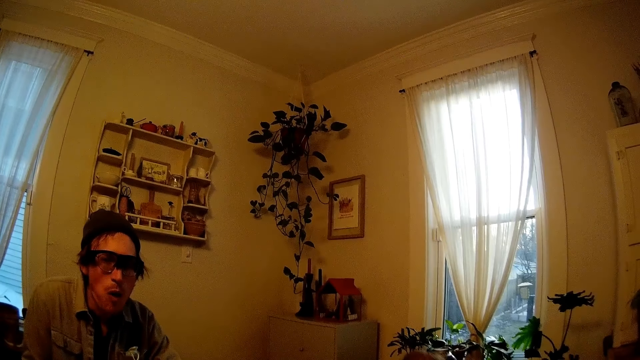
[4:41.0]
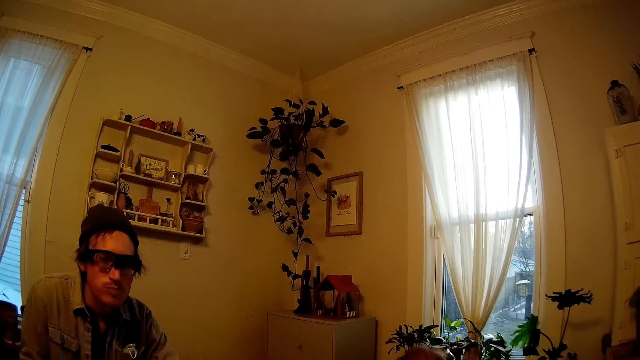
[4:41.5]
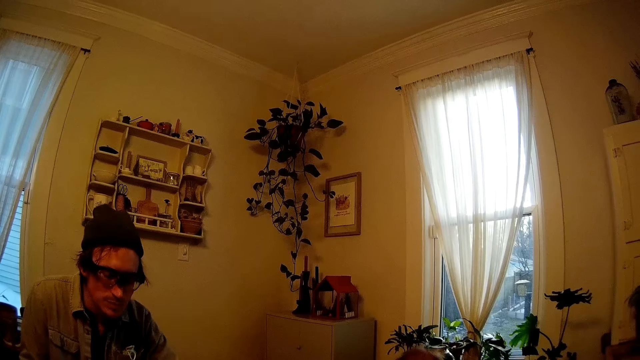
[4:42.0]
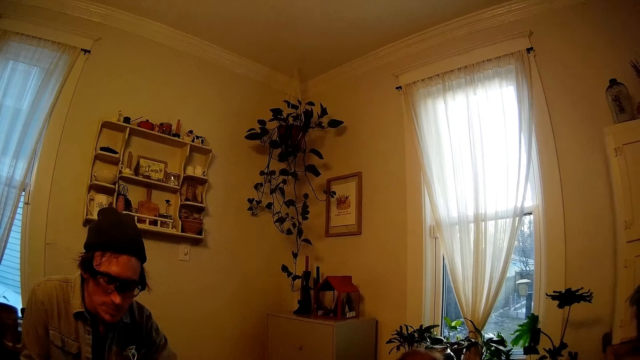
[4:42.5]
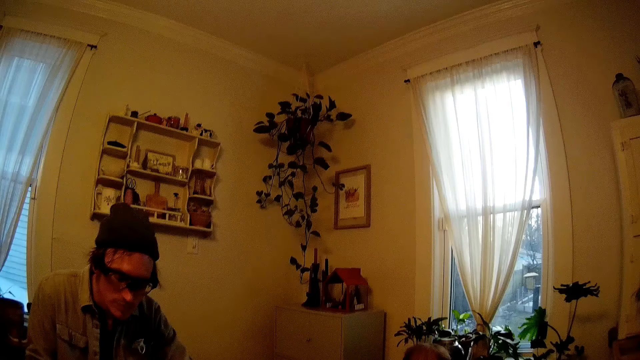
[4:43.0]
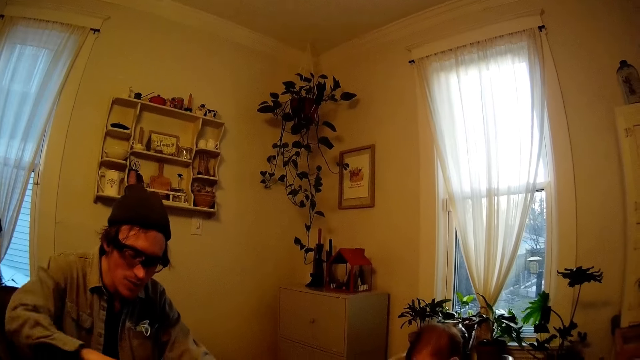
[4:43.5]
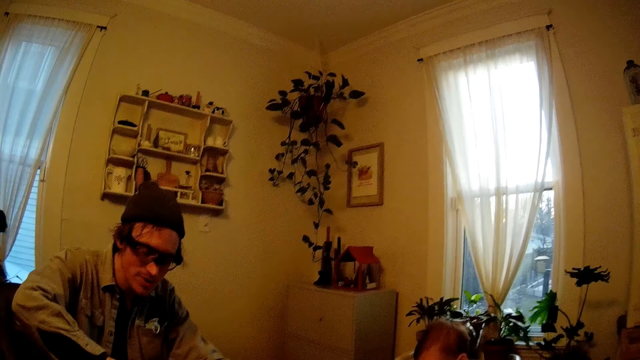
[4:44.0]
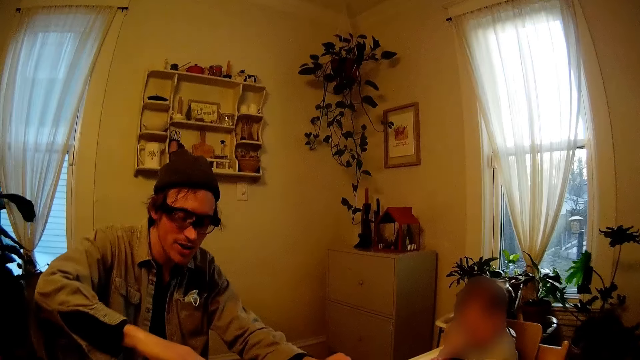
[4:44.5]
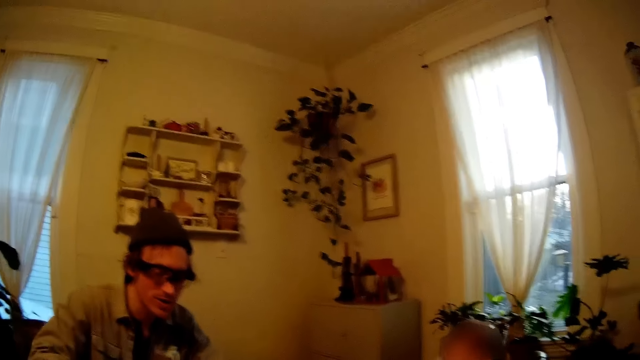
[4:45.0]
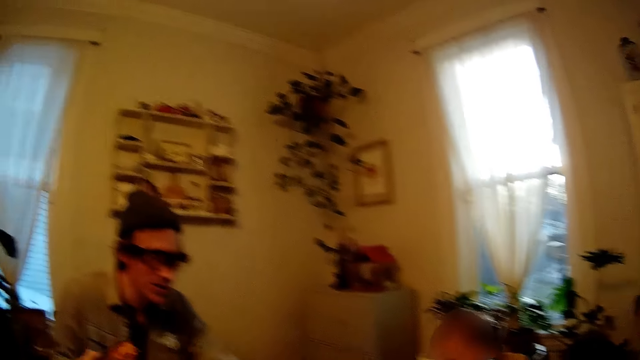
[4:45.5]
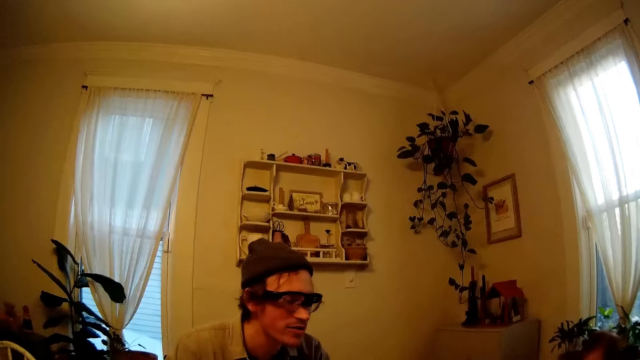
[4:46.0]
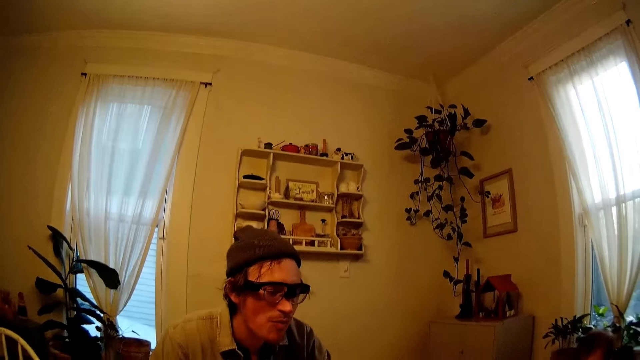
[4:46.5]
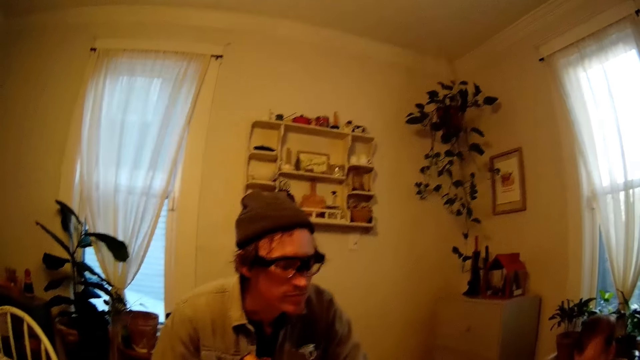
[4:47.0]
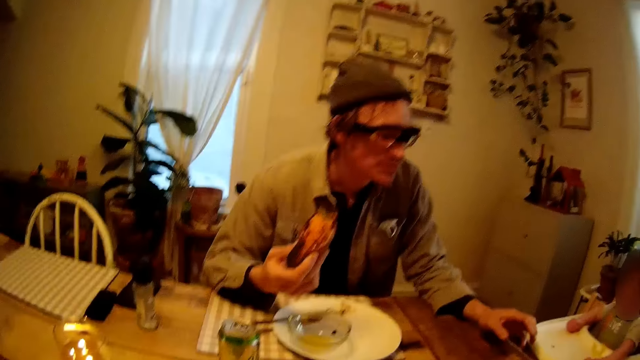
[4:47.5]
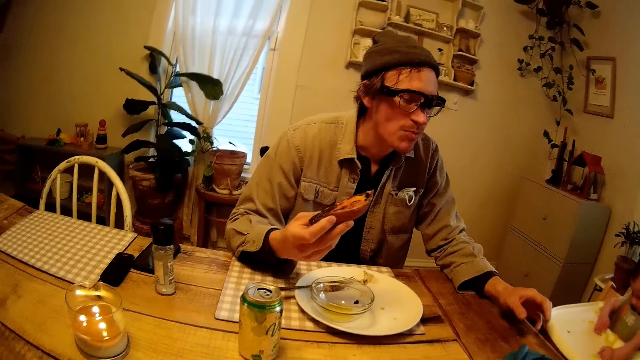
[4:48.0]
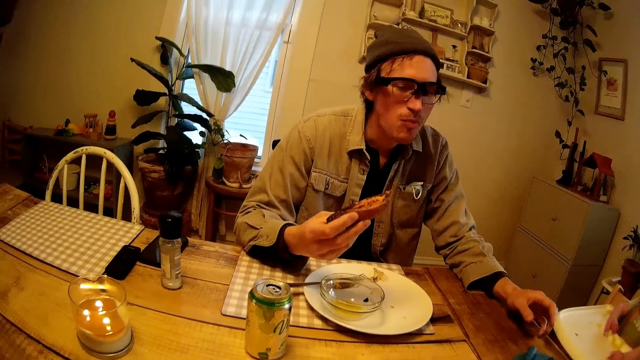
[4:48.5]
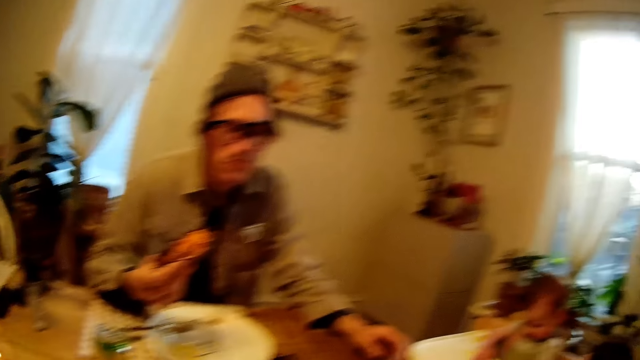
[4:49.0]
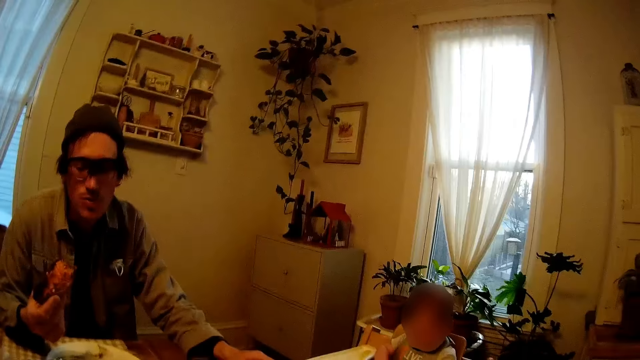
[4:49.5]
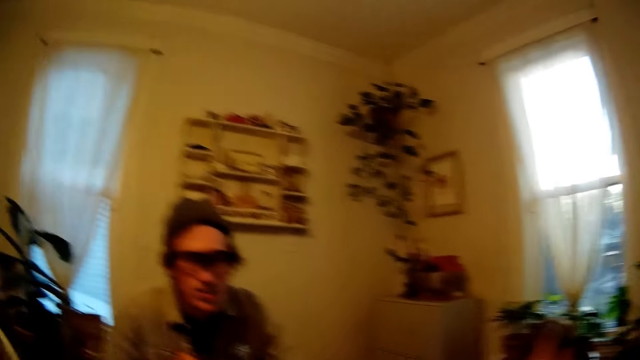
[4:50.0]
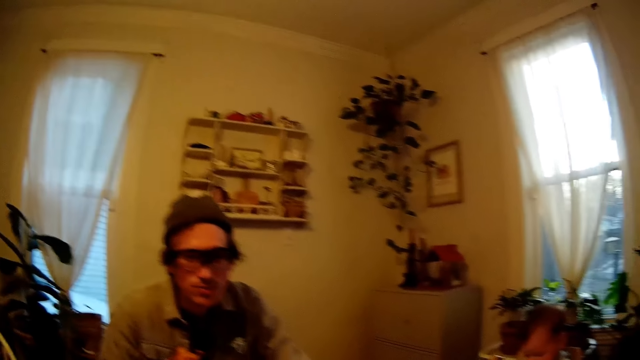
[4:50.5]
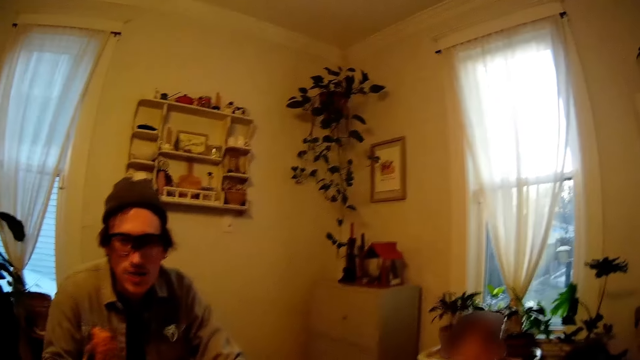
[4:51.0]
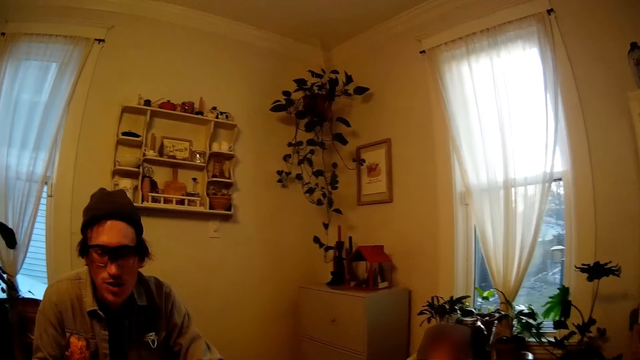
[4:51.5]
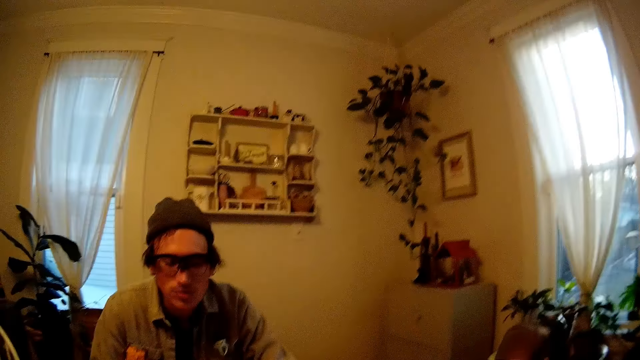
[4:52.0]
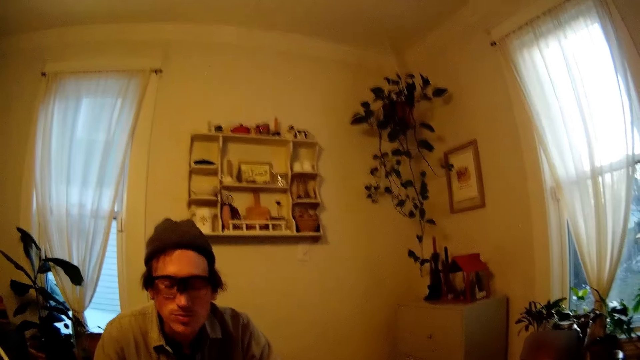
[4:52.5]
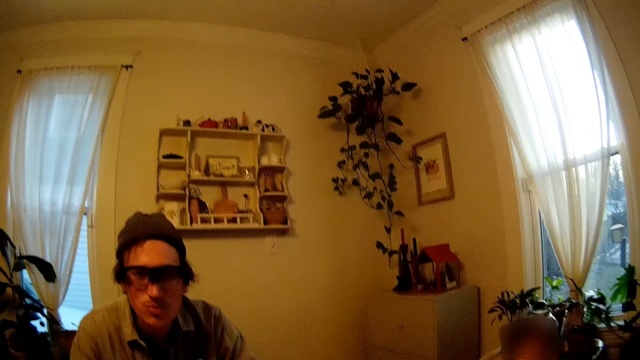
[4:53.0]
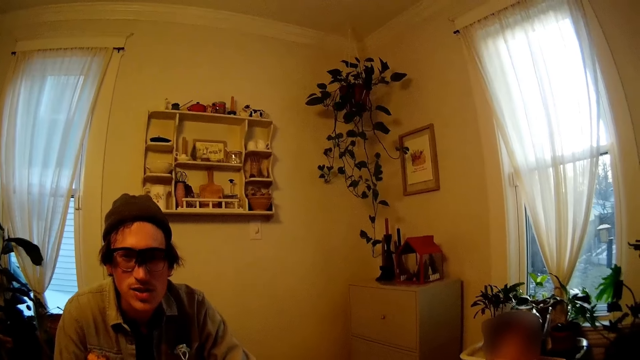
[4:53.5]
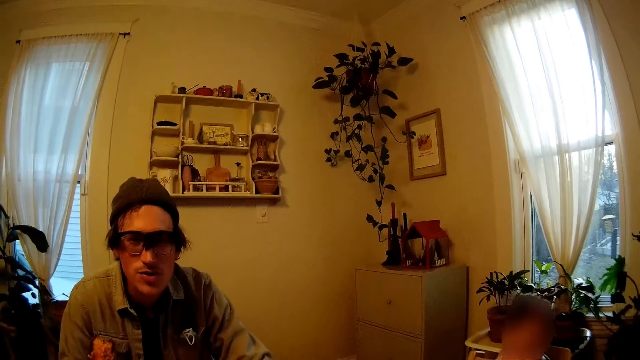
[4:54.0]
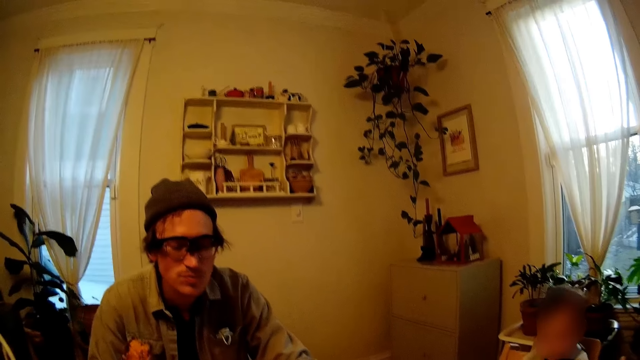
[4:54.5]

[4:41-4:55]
The man picks something from the plate with his right hand. Another man holds a potato with his right hand and talks to the camera wearer.

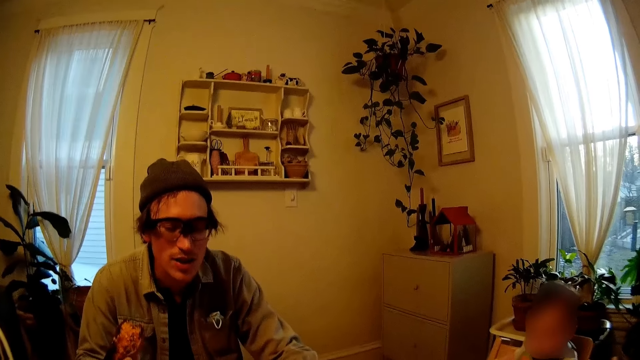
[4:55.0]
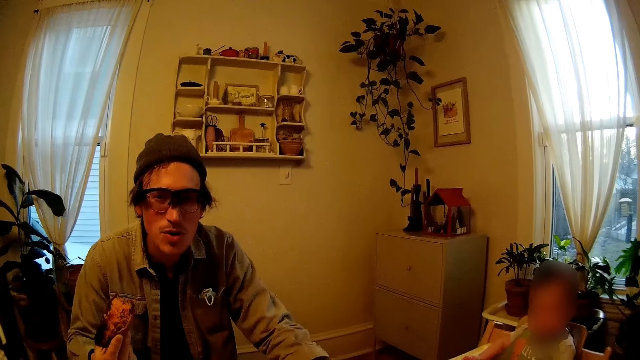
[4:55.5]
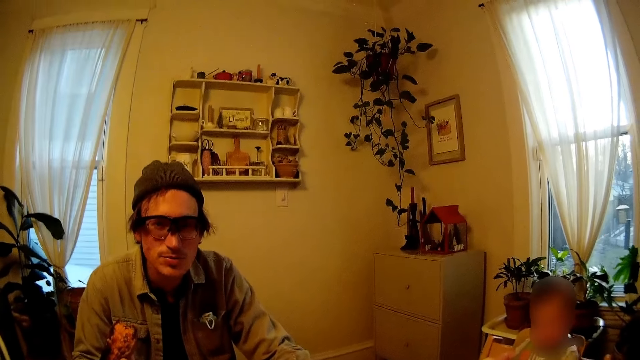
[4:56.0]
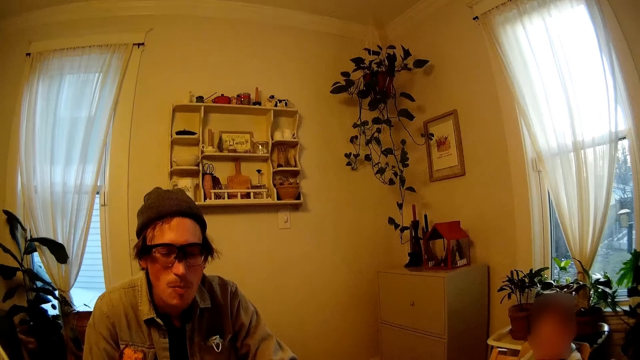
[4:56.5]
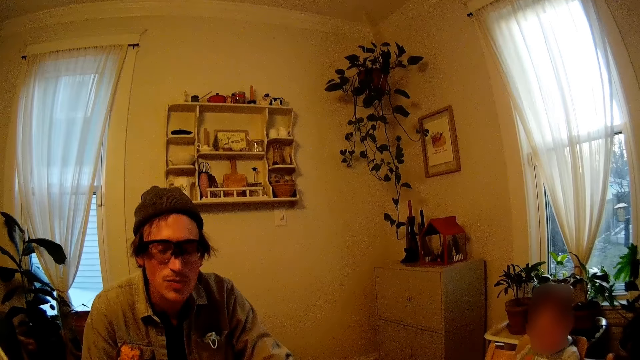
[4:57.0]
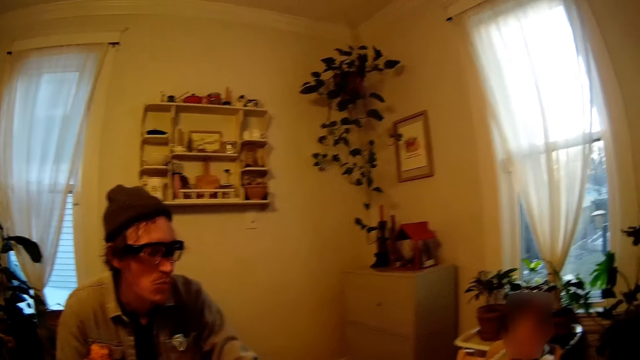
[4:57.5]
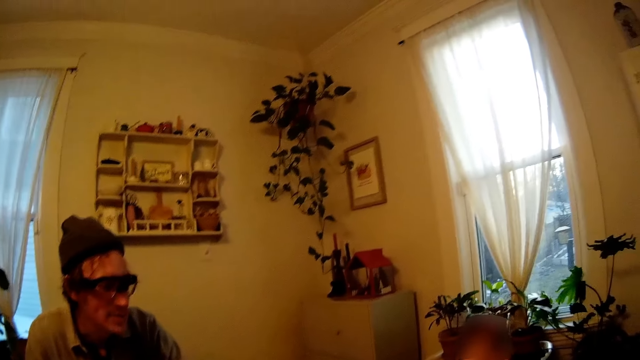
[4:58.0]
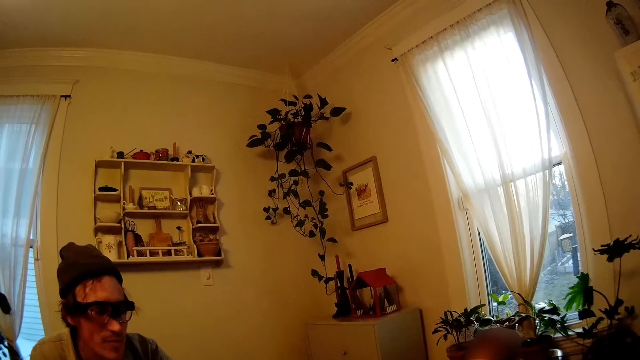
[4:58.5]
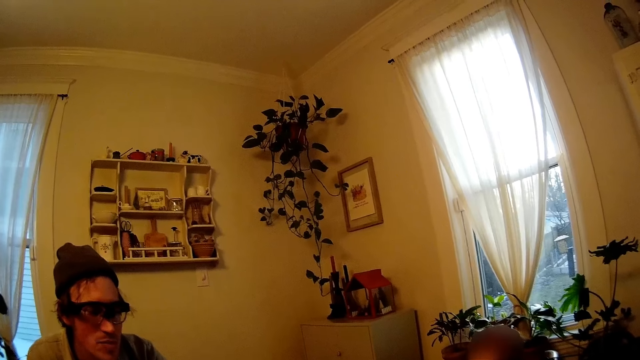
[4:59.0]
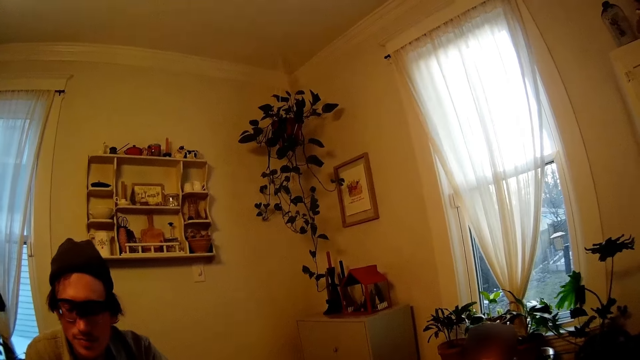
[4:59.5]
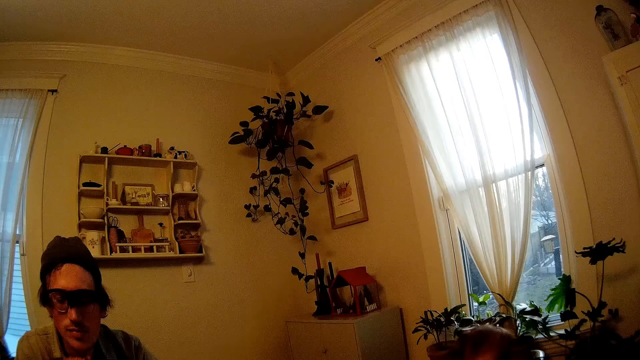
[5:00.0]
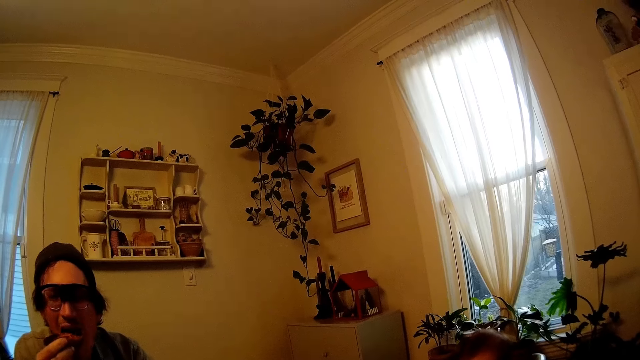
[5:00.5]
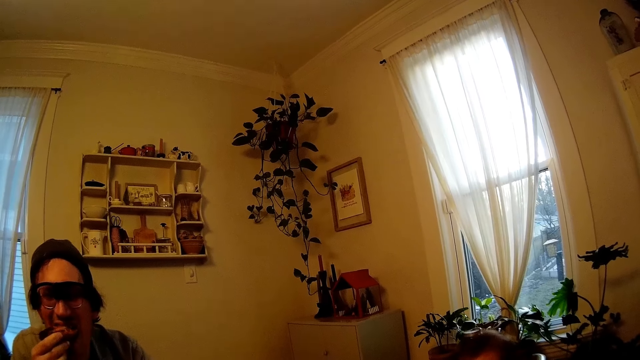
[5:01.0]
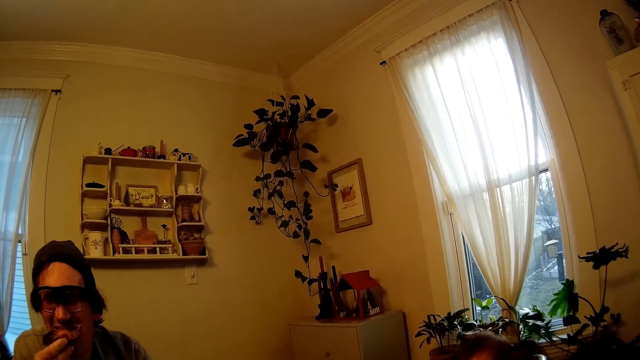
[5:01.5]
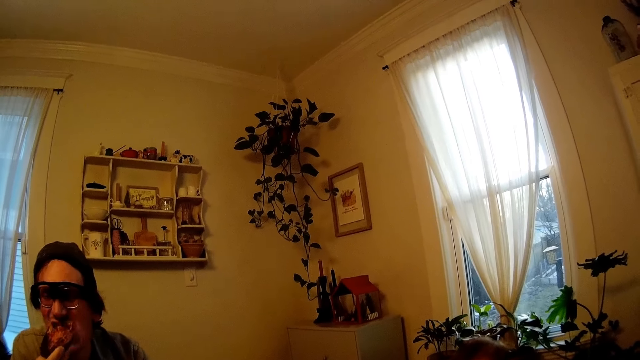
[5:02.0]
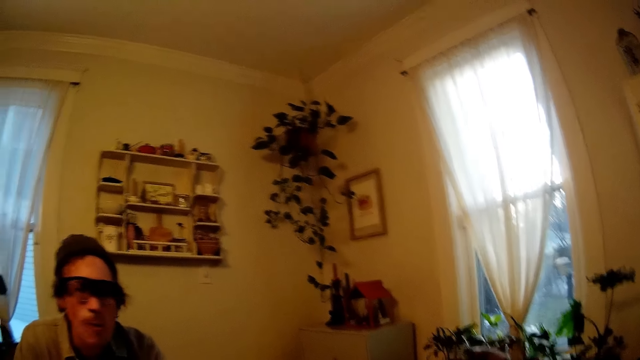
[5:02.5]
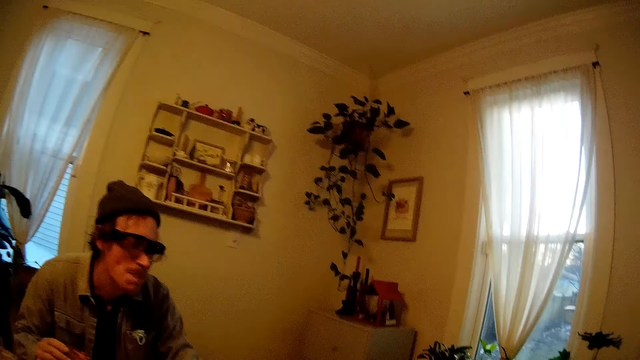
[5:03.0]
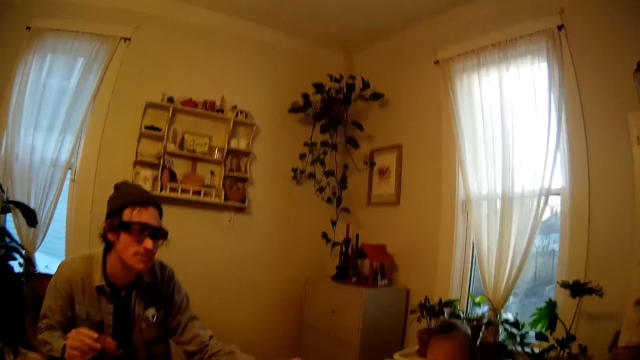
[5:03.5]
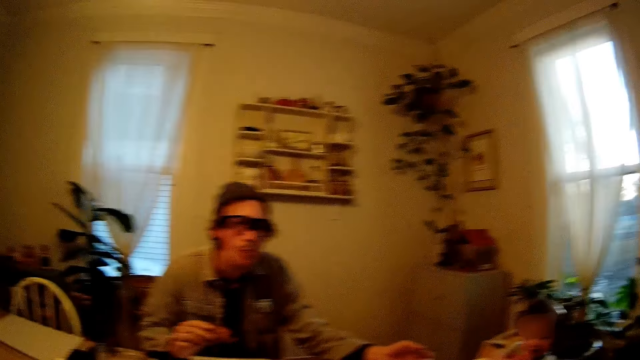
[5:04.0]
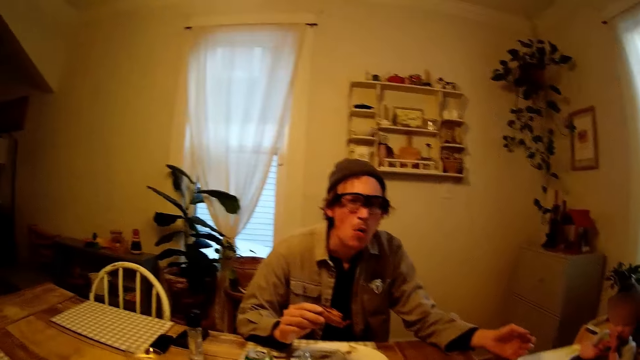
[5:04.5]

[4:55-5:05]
The camera wearer talks to a man. Another man eats something. The camera wearer talks to the first man.
